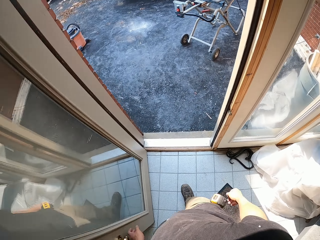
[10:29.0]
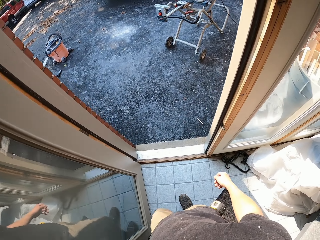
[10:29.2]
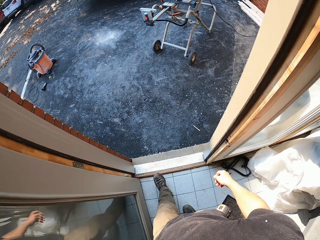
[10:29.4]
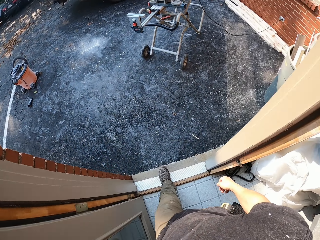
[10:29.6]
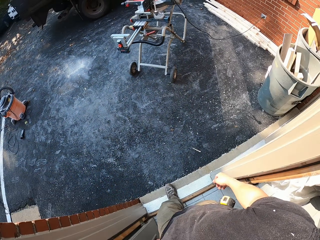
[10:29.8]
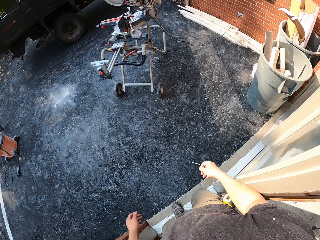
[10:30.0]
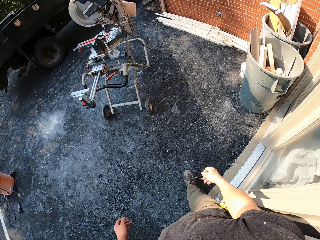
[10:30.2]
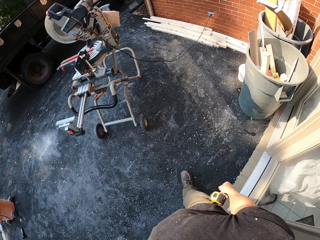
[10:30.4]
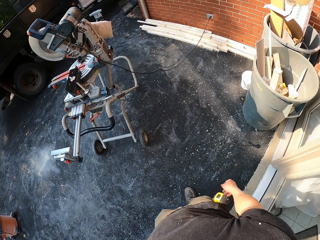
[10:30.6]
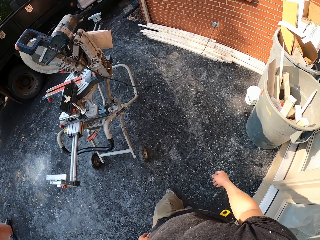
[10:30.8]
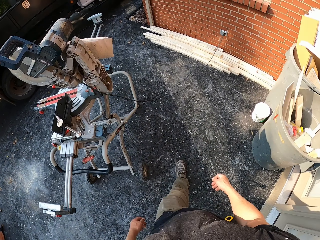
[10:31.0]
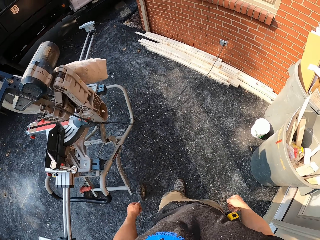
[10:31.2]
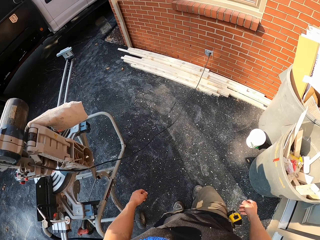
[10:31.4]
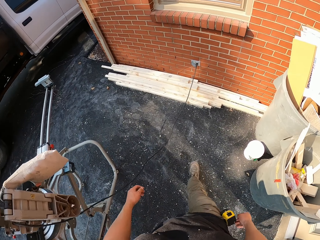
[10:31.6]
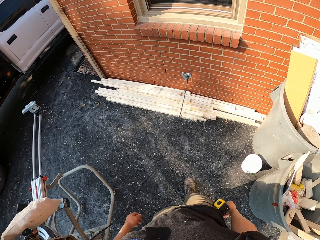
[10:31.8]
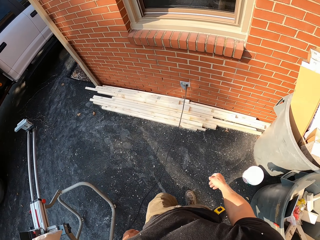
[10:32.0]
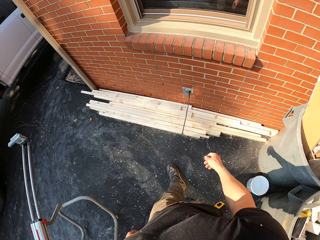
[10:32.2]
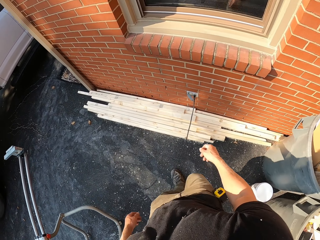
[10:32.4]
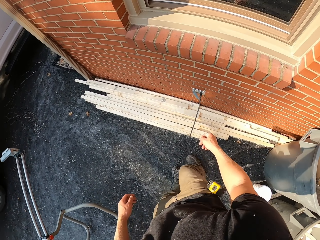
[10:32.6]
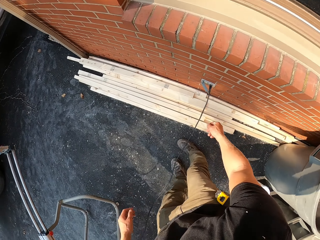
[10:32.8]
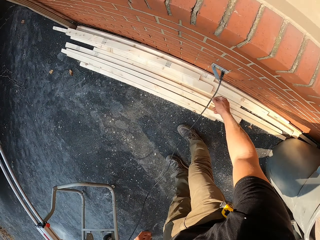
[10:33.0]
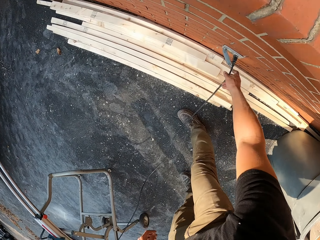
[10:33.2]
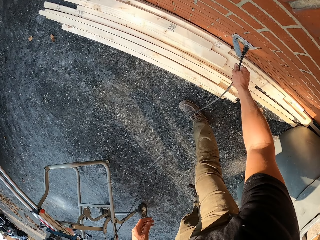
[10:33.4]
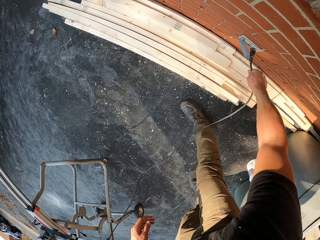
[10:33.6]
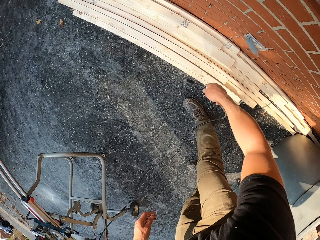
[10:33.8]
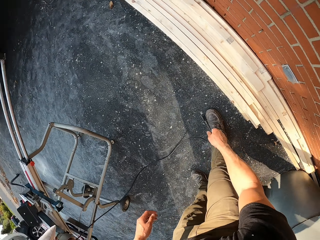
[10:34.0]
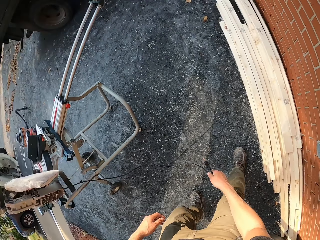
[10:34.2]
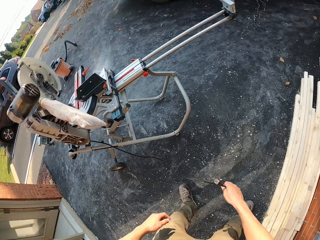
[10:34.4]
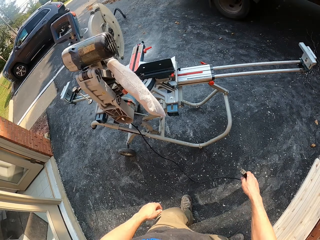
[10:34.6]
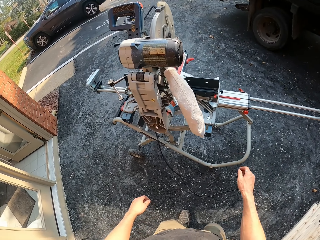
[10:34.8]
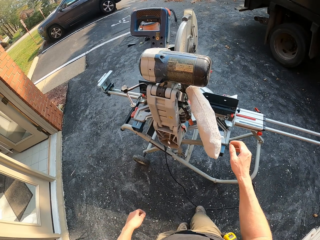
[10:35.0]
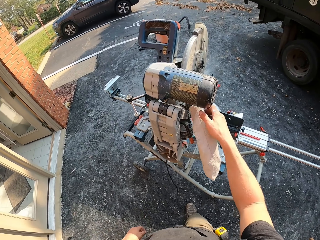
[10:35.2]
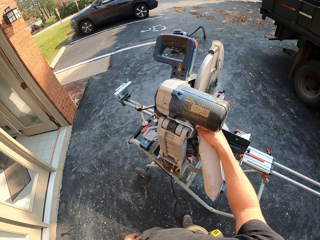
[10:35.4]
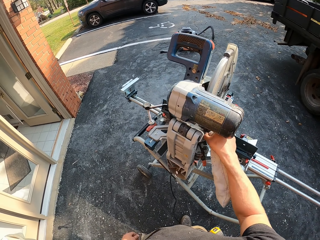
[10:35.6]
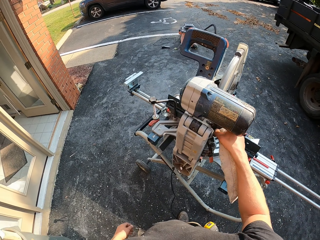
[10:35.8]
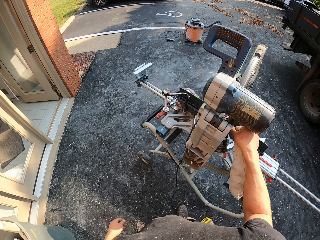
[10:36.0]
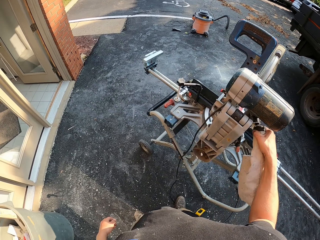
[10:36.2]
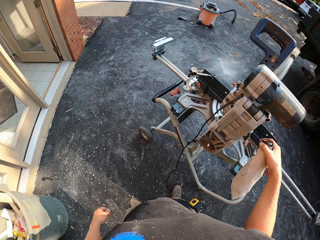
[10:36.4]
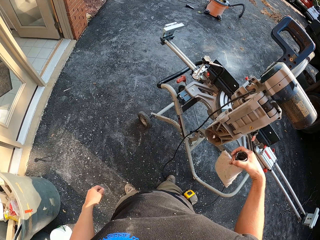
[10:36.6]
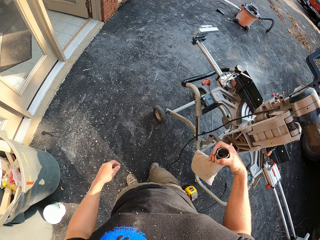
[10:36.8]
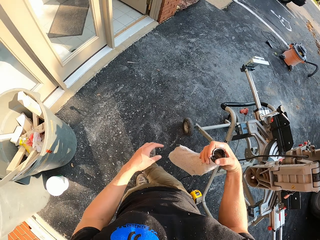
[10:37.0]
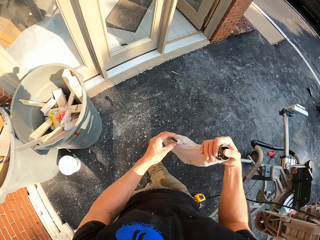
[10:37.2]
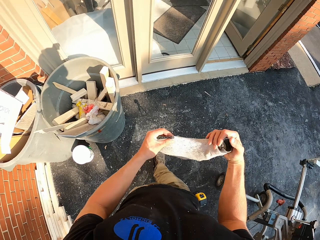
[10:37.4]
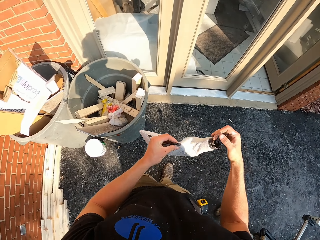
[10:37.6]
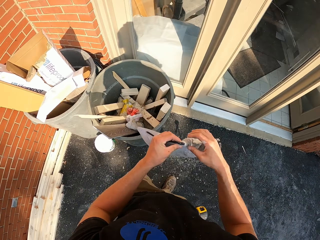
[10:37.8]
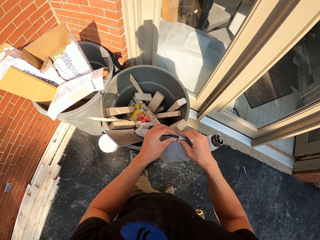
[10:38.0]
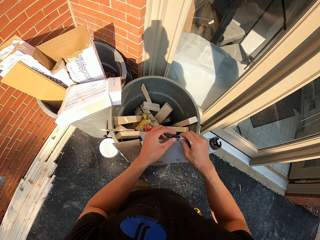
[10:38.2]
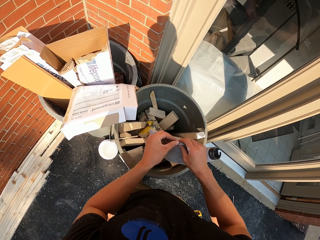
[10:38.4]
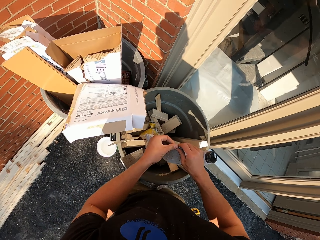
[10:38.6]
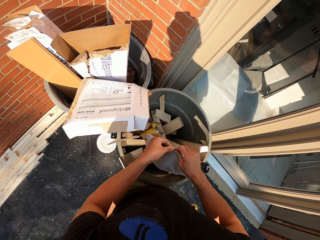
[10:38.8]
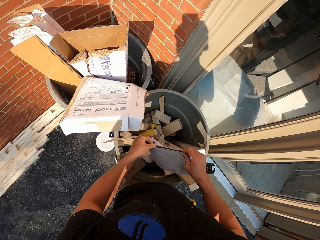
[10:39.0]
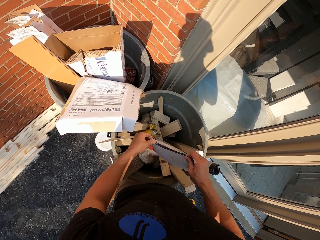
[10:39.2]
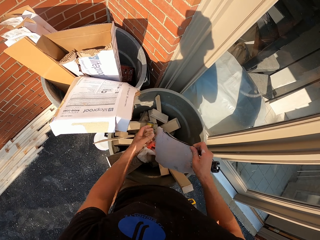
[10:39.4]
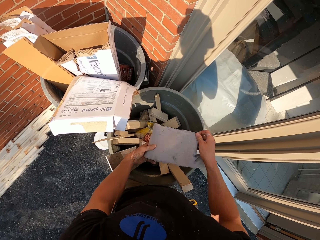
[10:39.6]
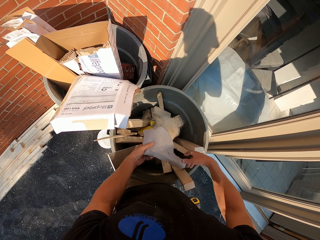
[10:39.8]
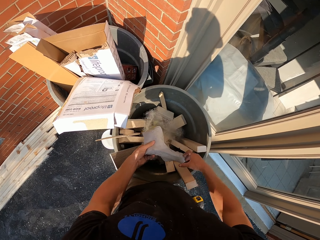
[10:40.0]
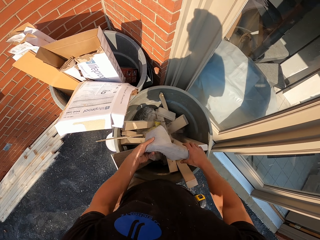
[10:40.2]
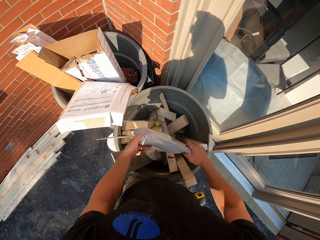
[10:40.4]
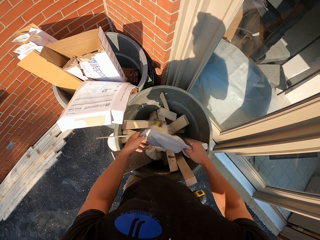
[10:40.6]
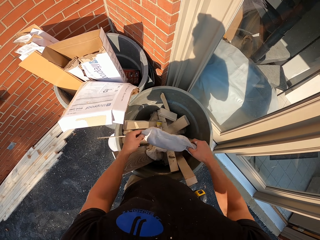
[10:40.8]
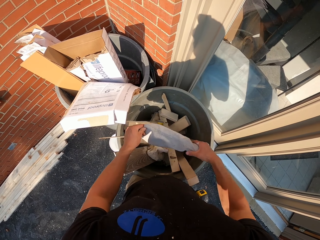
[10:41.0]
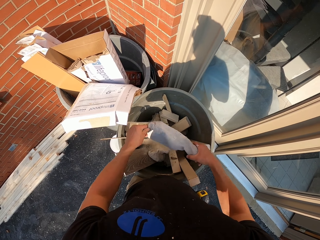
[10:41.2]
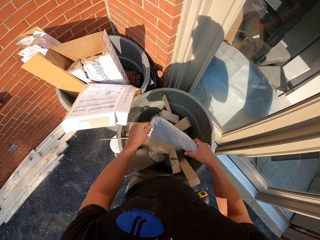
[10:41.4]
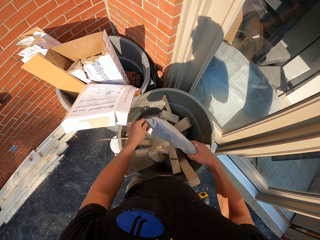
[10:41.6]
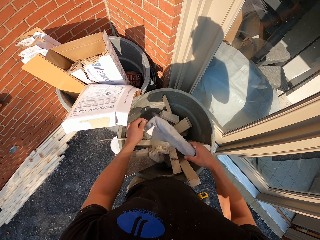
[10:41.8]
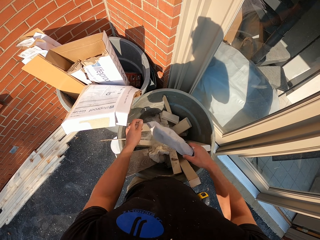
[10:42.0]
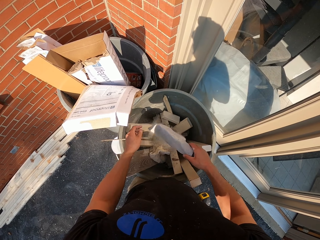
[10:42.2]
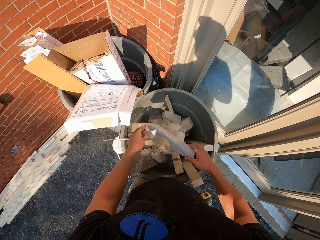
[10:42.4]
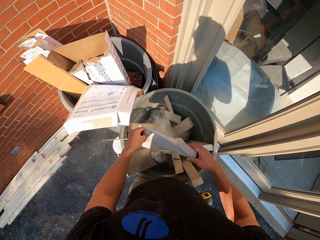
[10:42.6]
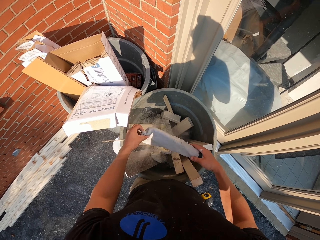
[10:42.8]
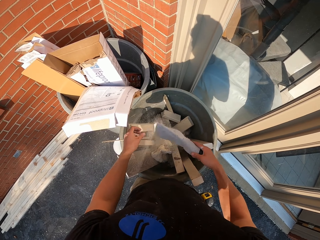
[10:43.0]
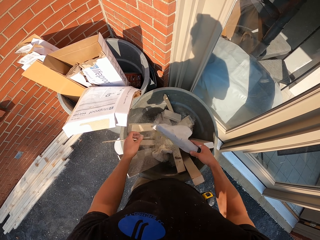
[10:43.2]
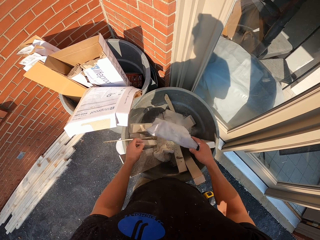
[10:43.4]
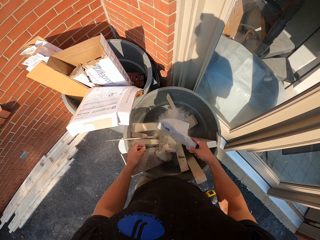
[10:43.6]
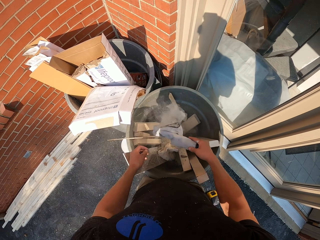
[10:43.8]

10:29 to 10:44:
The camera wearer walks around. They plug the cable. They pull out a fuse from the socket. They remove the dust bag from the wood cutting machine. They walk around and unzip the bag. They pour sawdust in the dustbin.

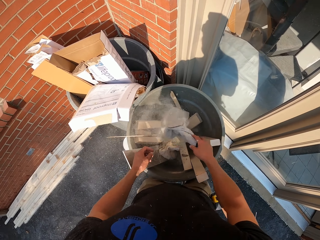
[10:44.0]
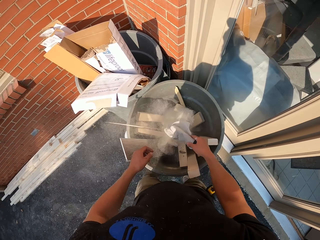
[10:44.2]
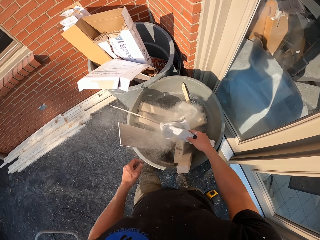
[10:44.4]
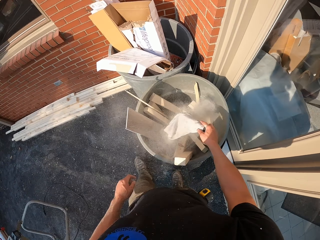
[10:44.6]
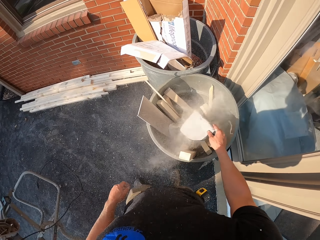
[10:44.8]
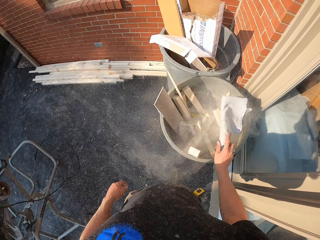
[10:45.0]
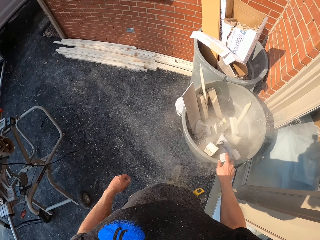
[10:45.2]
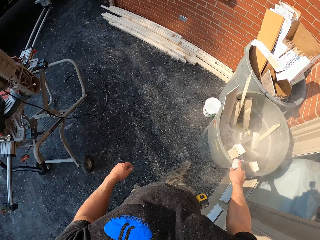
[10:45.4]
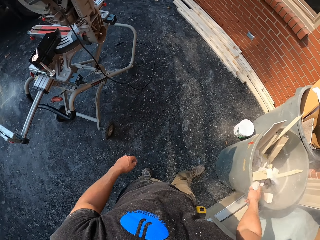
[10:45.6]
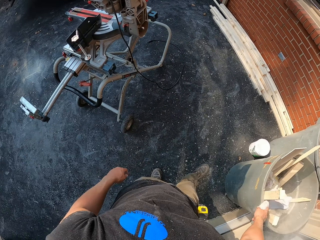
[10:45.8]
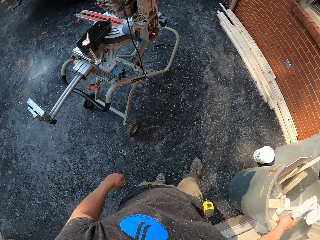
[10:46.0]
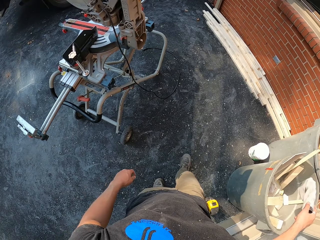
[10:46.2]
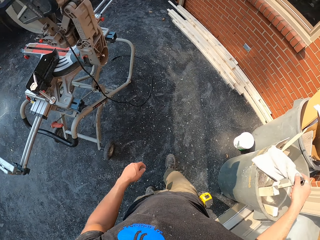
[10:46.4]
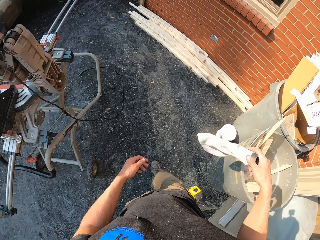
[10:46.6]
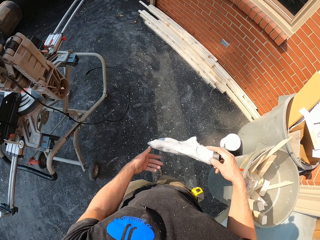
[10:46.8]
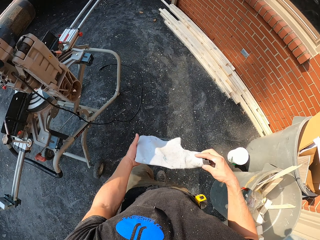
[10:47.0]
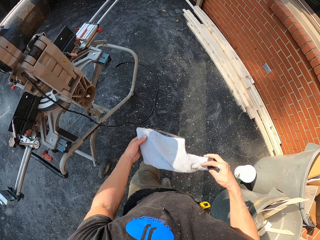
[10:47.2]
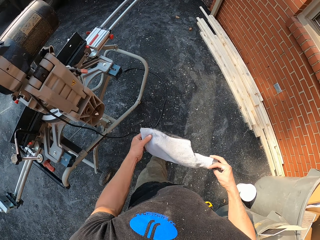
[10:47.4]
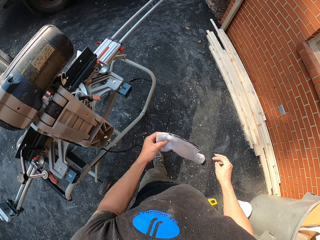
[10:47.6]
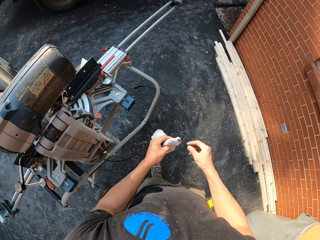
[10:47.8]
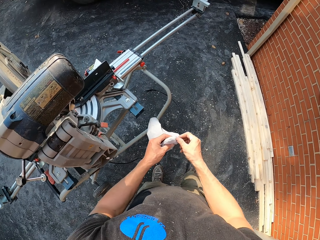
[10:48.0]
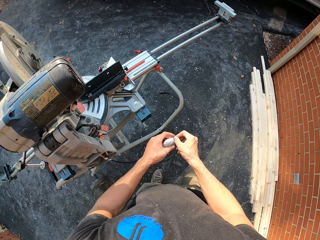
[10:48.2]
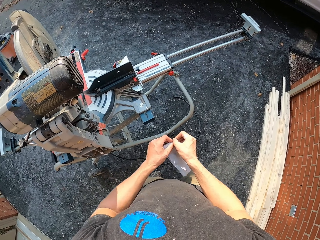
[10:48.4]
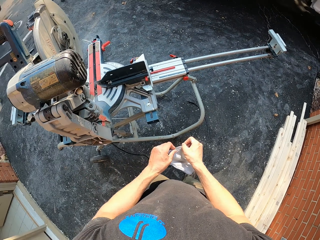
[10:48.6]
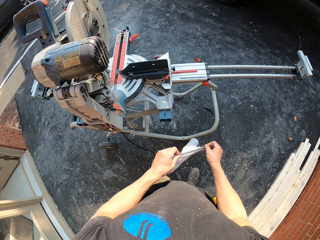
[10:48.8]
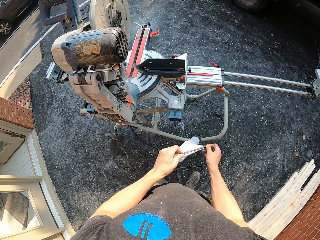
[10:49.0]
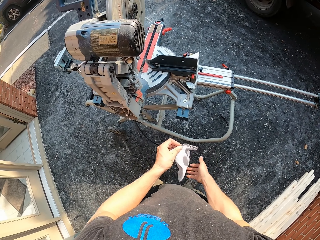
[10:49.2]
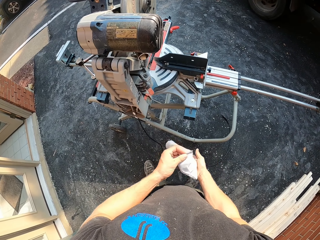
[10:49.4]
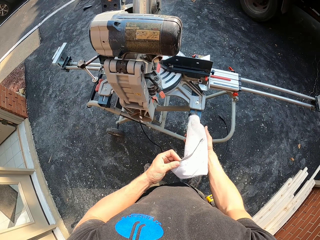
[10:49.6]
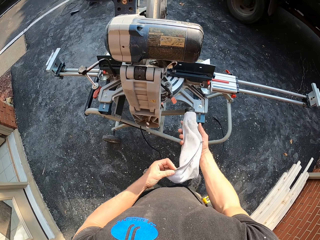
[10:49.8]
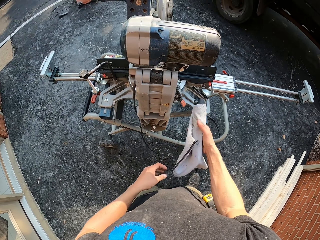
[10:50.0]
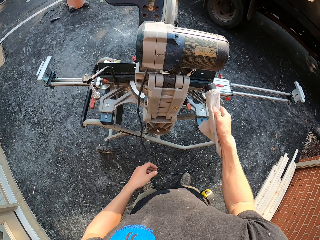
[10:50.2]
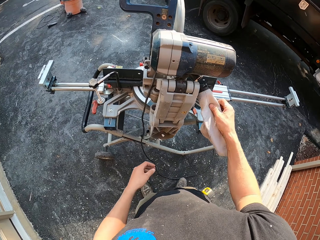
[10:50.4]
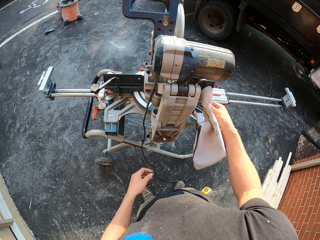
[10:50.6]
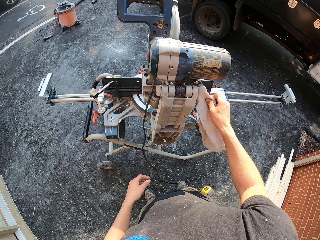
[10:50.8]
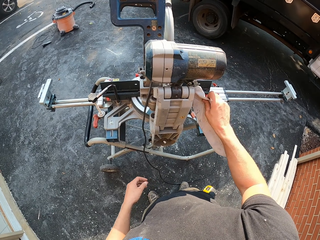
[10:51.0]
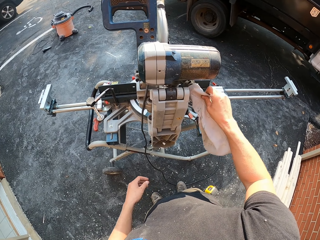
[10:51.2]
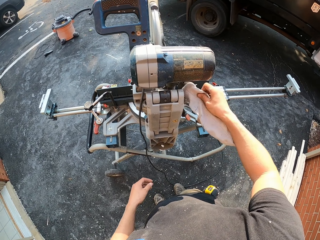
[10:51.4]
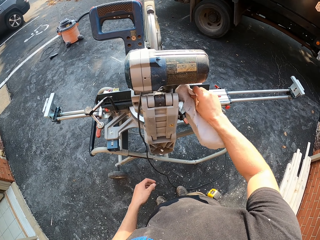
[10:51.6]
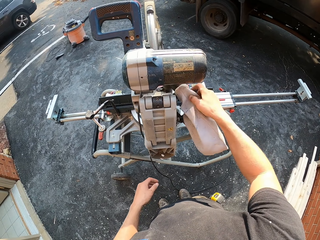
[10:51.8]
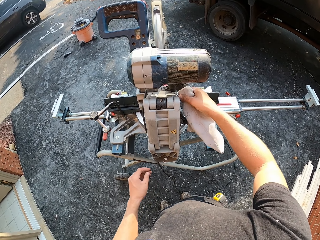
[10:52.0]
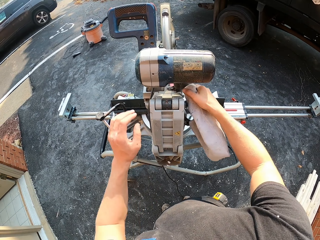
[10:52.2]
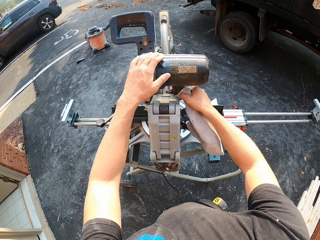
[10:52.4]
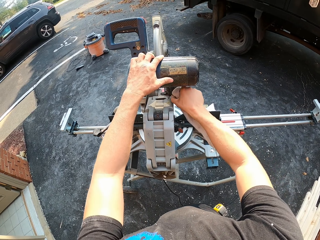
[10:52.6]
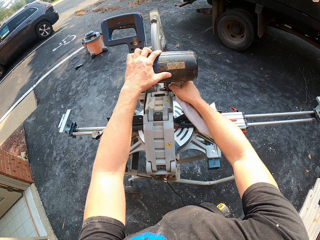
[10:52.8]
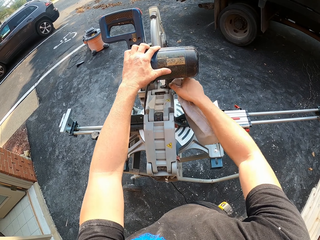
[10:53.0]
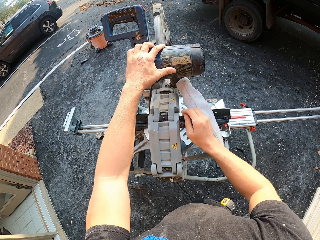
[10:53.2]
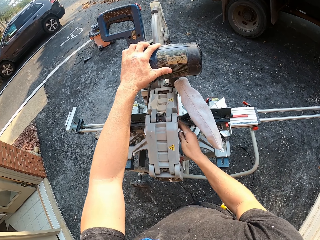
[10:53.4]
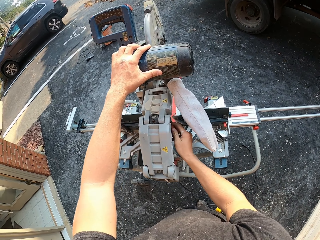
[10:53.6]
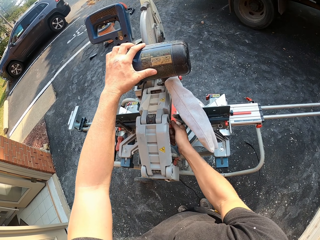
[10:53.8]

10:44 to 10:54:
The camera wearer walks around. They close the dust bag. They fix the dust bag on the wood cutting machine.
